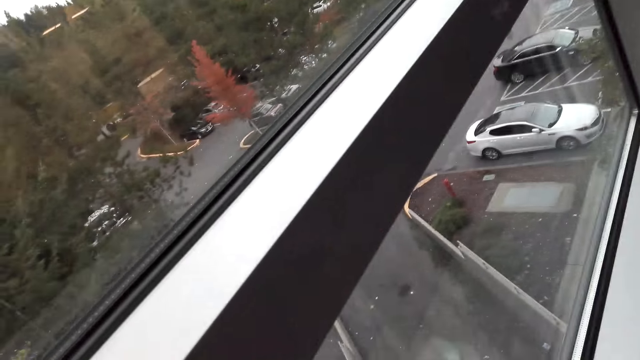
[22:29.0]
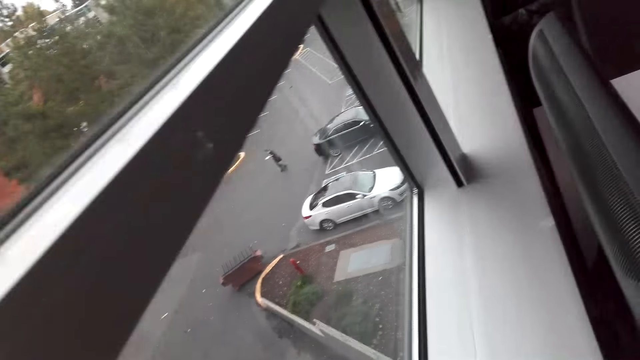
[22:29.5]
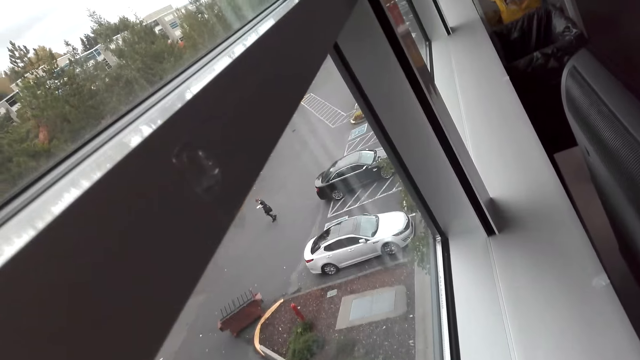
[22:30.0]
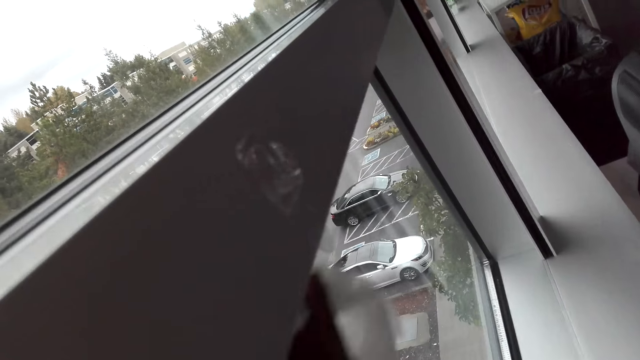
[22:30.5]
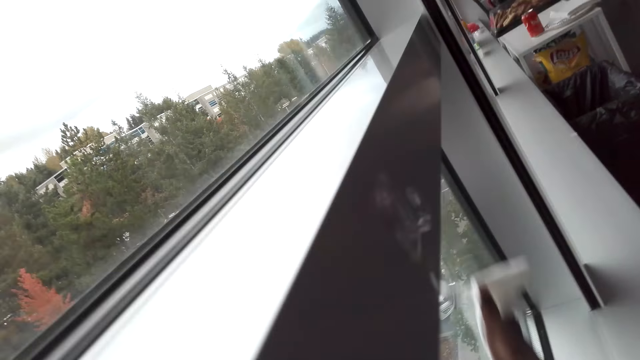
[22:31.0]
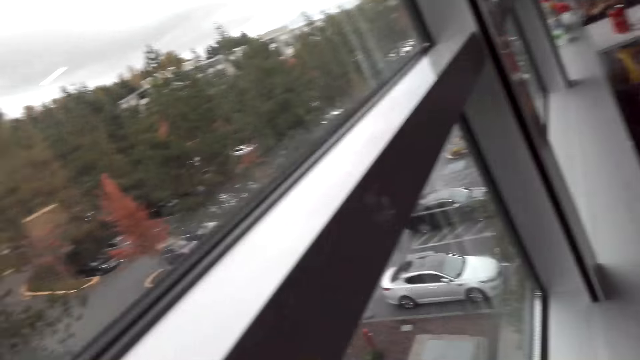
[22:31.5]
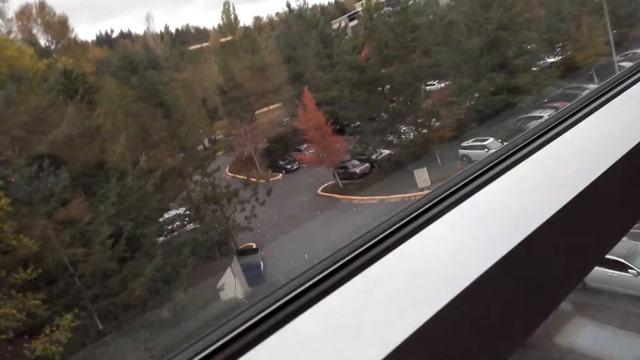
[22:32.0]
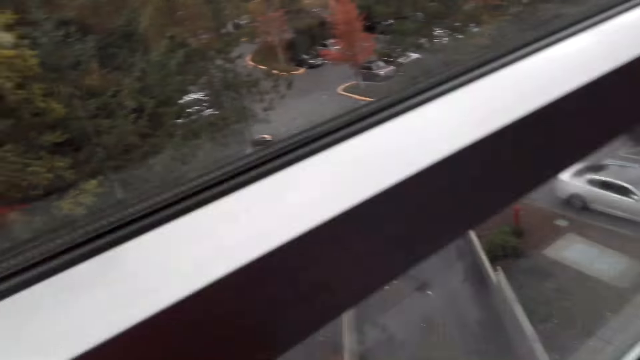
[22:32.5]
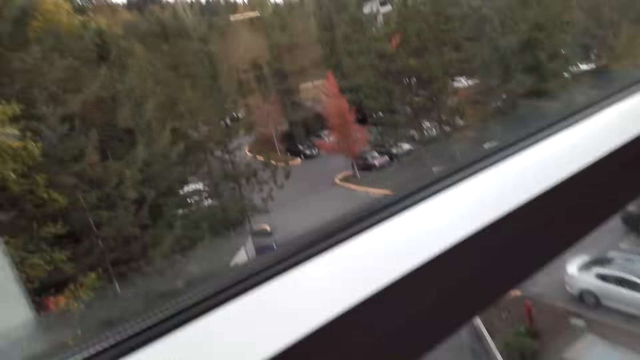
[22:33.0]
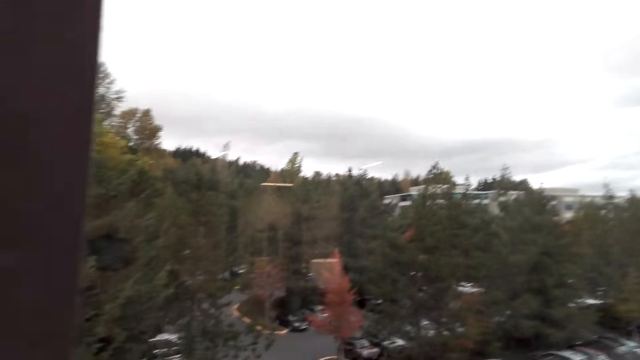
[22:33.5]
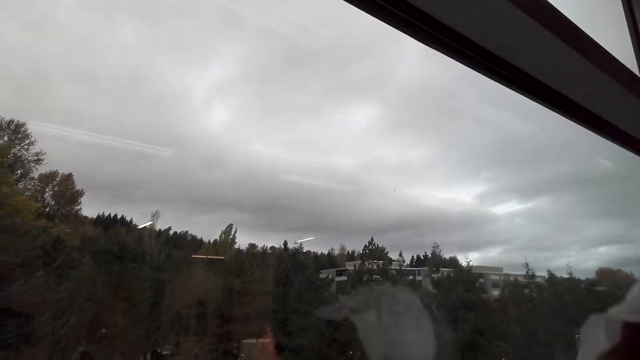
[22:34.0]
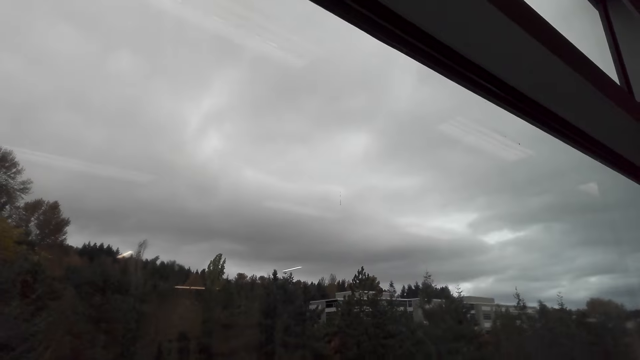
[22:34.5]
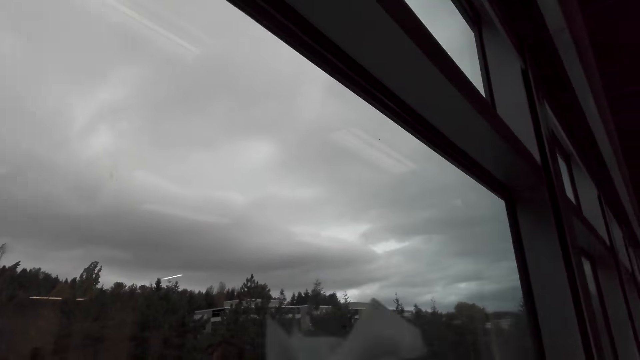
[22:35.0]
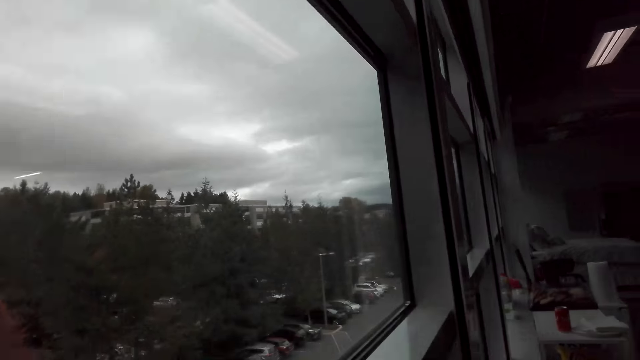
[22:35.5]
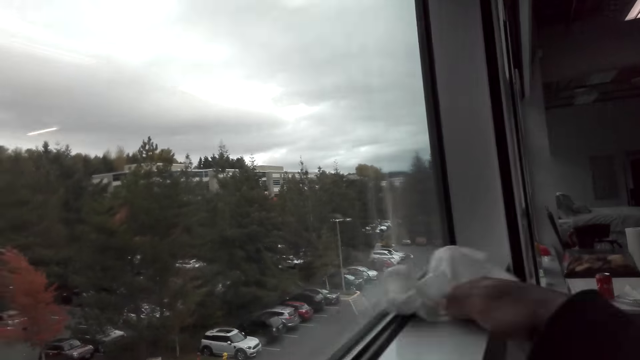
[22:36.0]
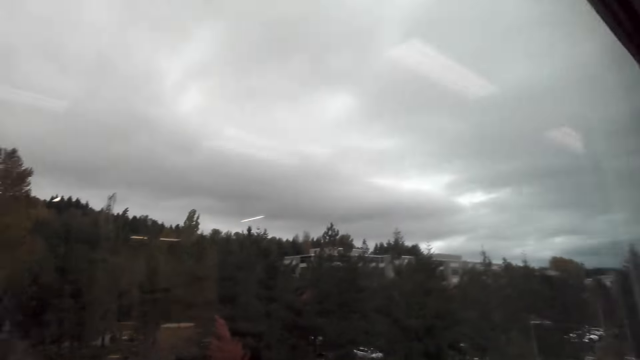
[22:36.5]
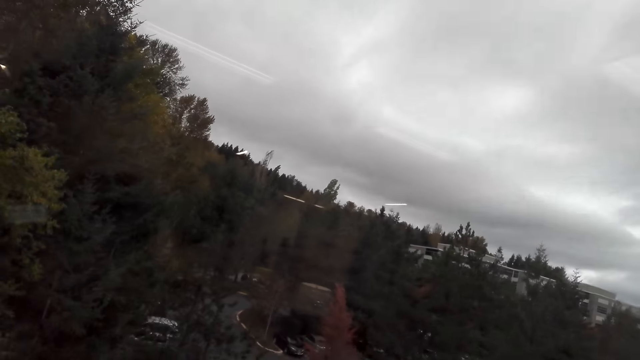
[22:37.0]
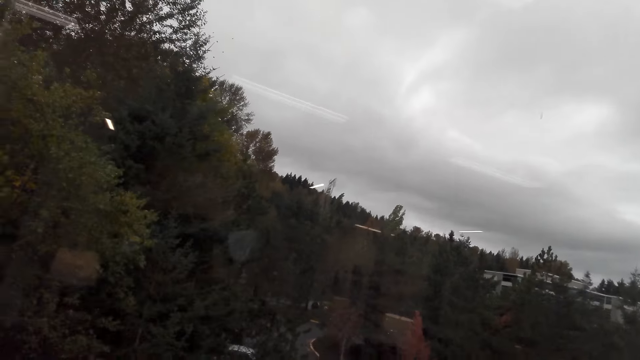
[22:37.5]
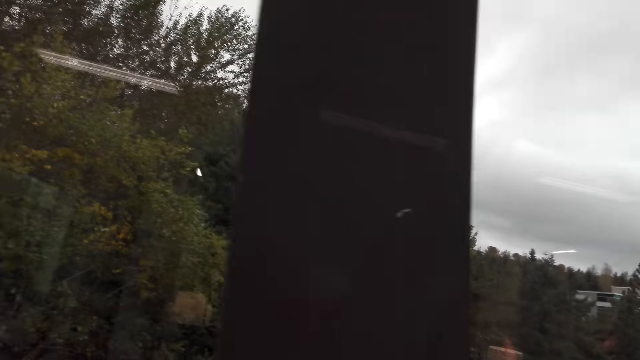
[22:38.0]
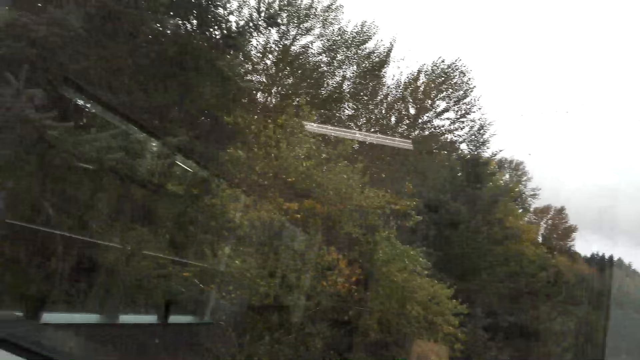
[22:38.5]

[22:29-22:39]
The camera wearer wipes the window with kitchen tissue. They turn around. They wipe the window with kitchen tissue. They turn around.

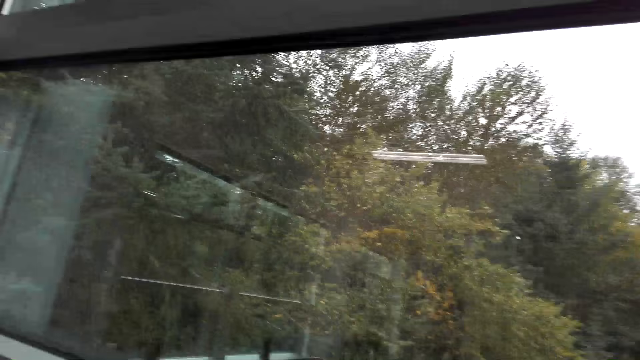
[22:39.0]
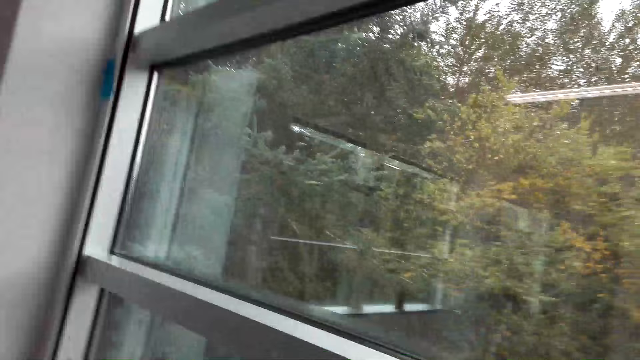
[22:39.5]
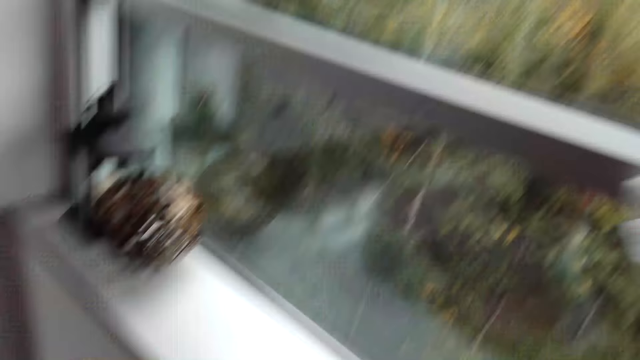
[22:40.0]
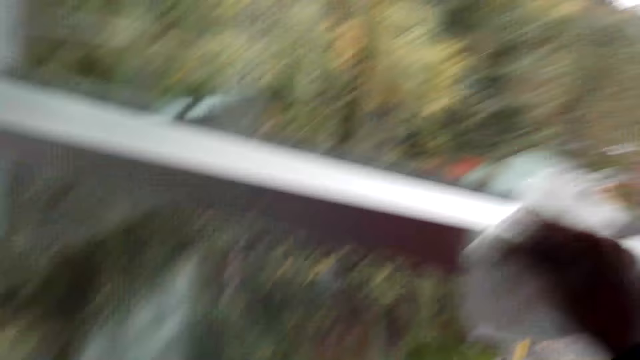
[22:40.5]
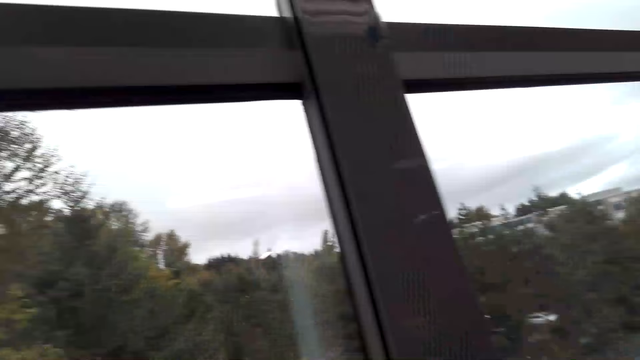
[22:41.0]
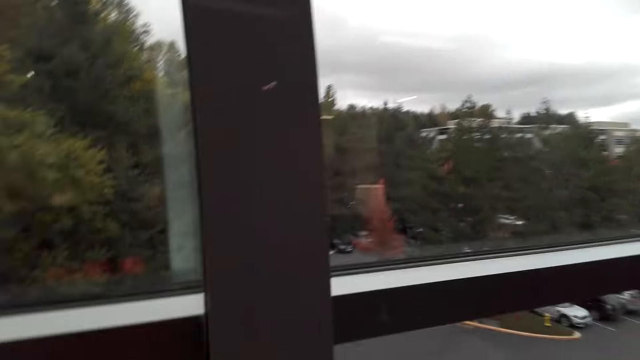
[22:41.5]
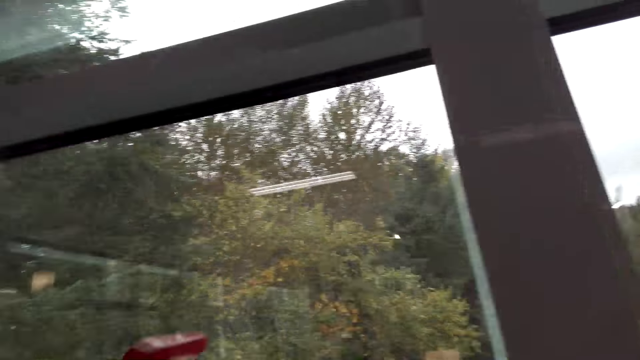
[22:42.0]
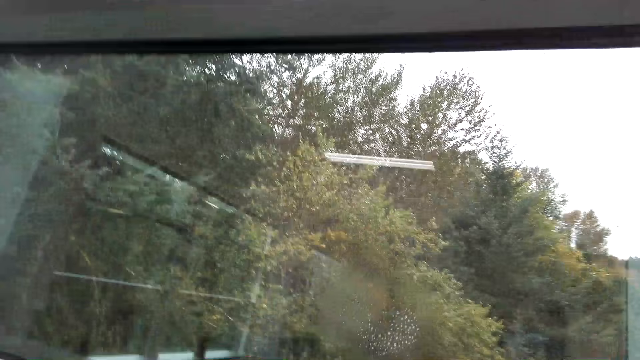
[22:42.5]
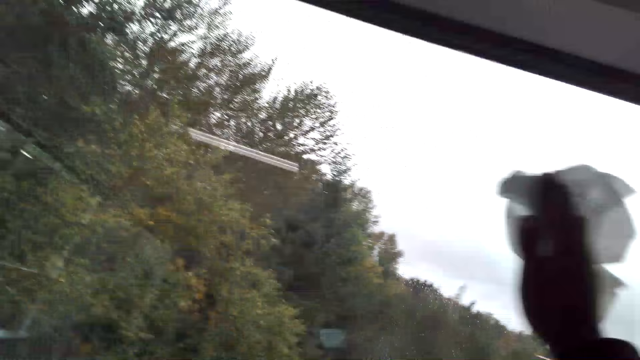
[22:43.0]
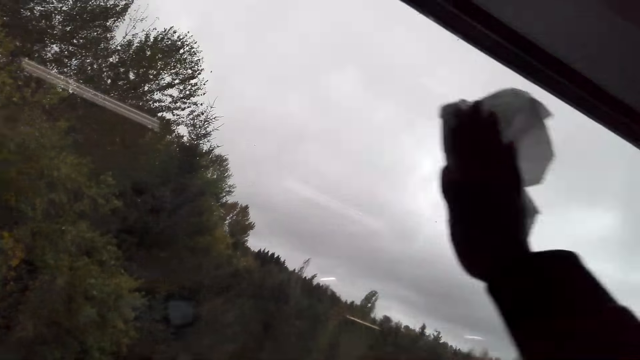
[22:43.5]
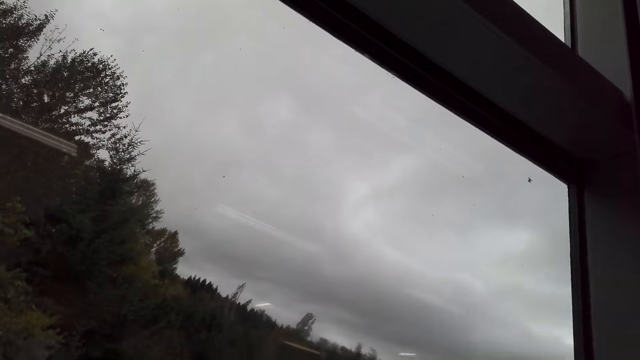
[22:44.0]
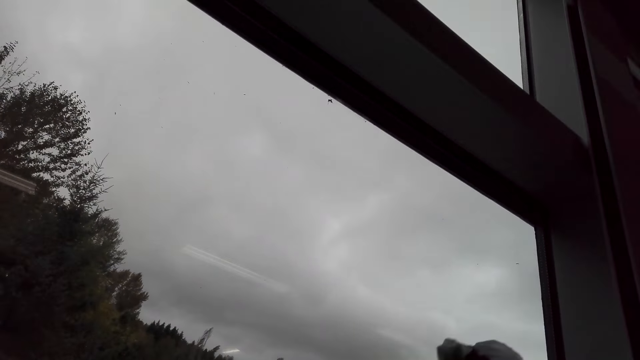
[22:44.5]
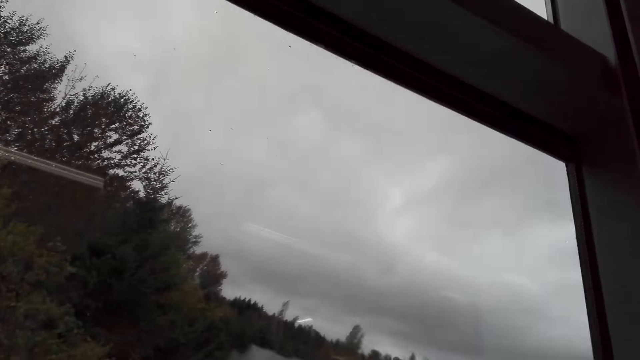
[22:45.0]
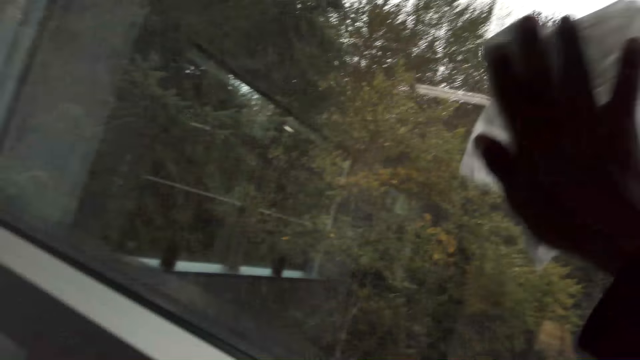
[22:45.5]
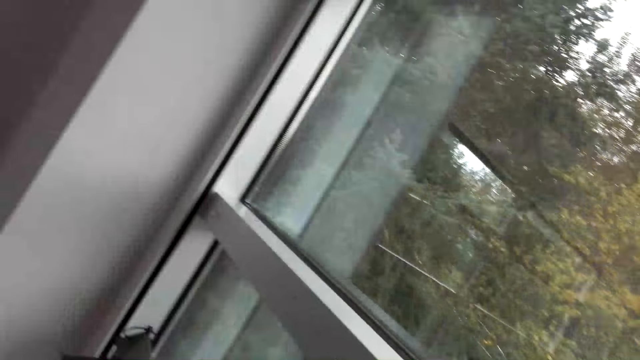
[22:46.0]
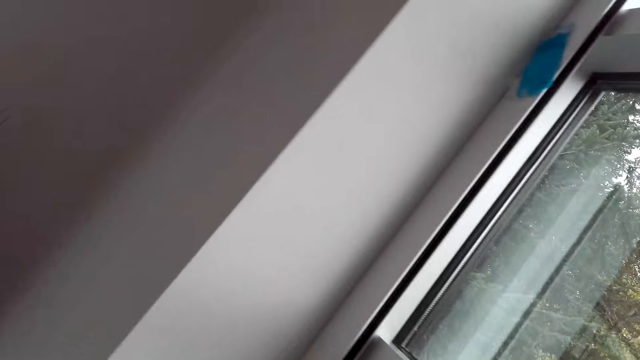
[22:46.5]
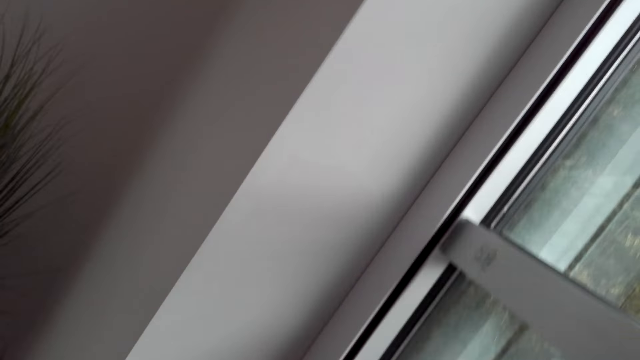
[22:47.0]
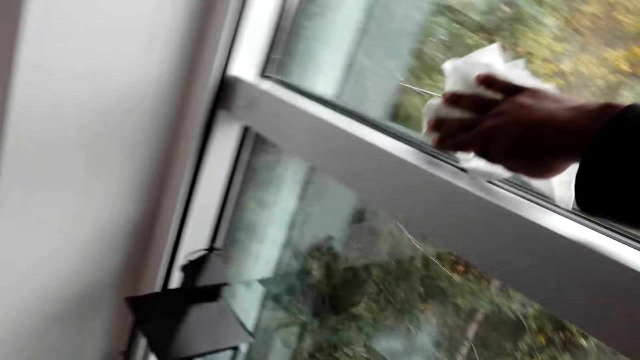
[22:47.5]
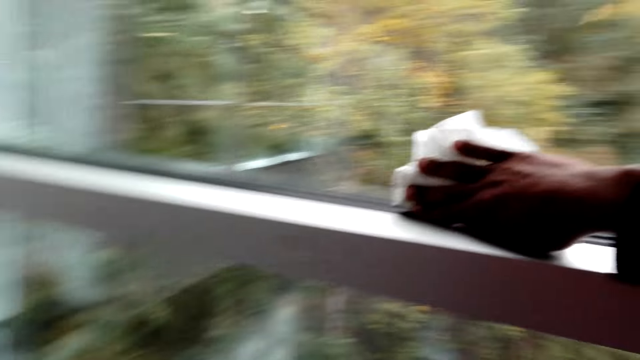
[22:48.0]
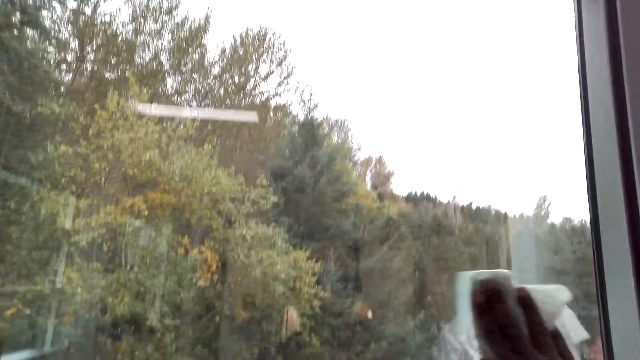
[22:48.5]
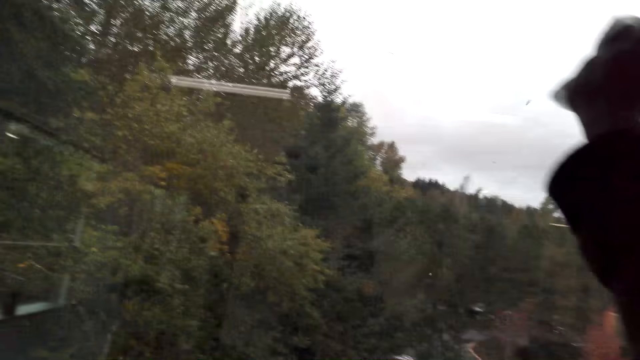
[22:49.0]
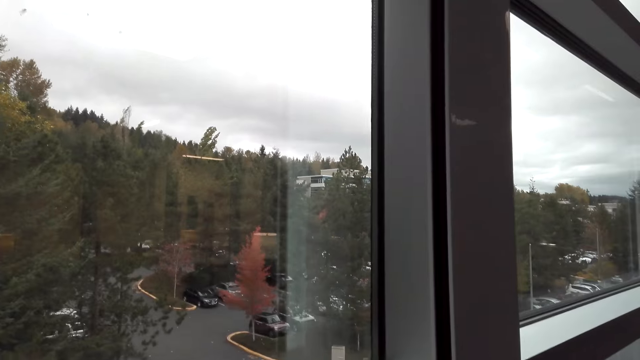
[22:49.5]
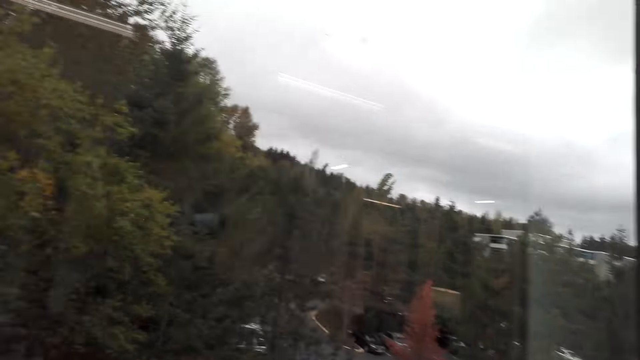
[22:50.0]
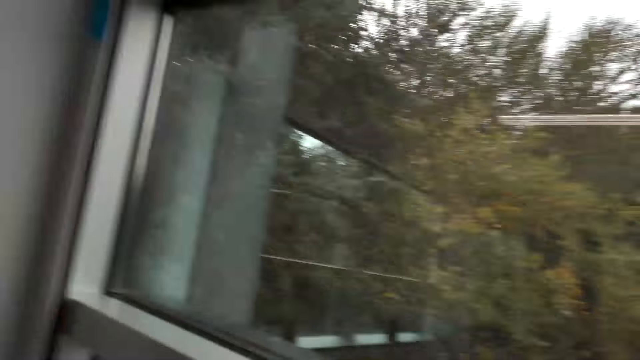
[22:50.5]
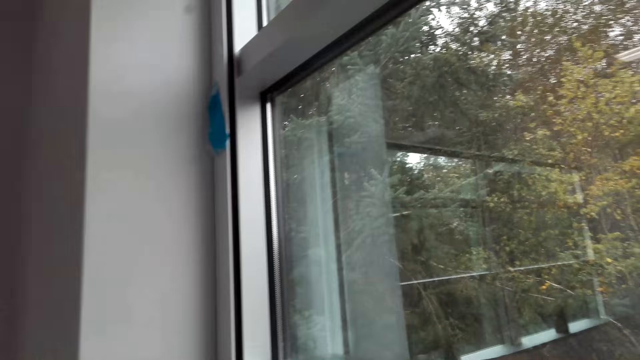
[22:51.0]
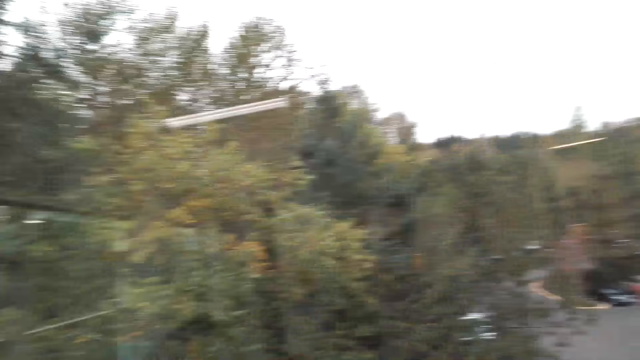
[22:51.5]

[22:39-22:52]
The camera wearer wipes the window with kitchen tissue. They turn around. They spray the window. They wipe the window with kitchen tissue. They turn around. They wipe the window panes with tissue paper. They turn around.
